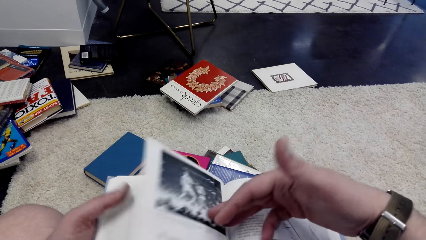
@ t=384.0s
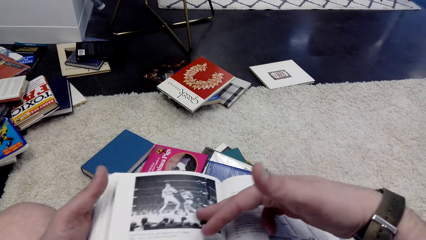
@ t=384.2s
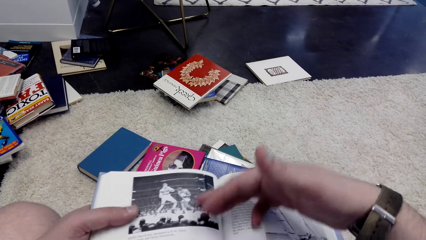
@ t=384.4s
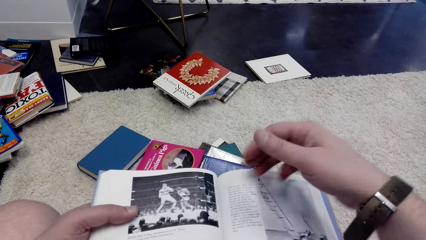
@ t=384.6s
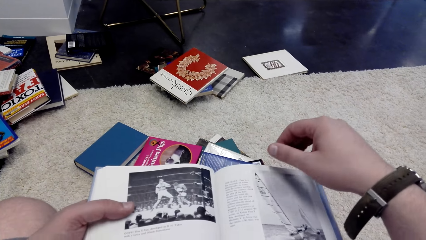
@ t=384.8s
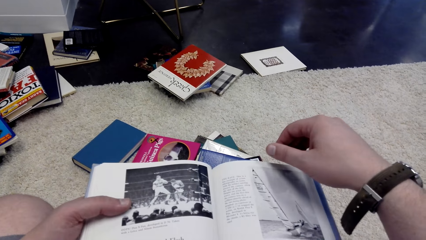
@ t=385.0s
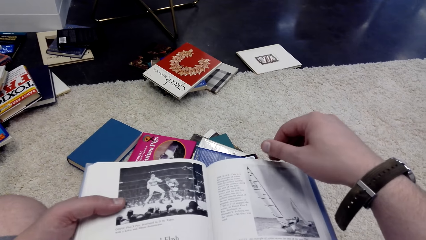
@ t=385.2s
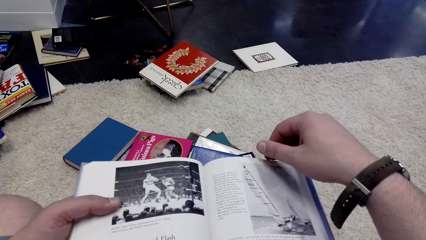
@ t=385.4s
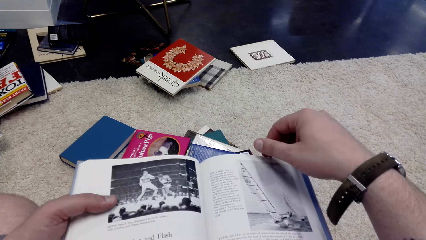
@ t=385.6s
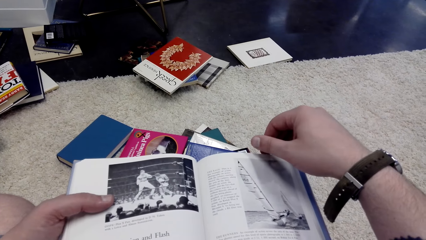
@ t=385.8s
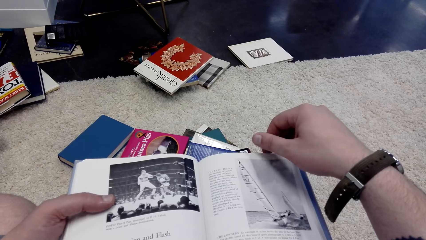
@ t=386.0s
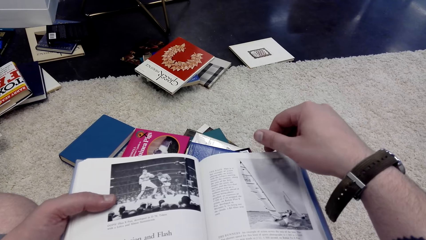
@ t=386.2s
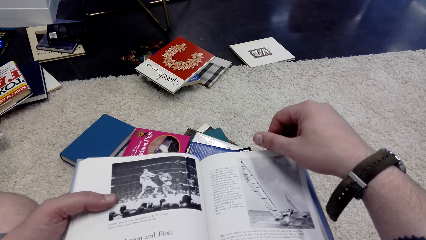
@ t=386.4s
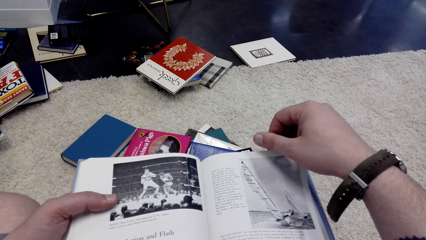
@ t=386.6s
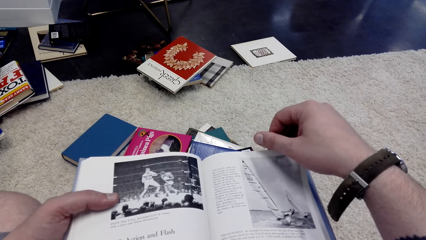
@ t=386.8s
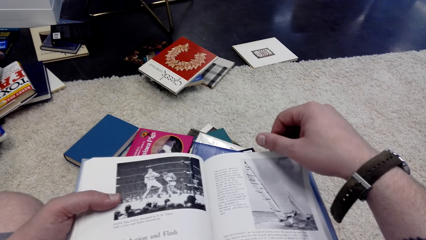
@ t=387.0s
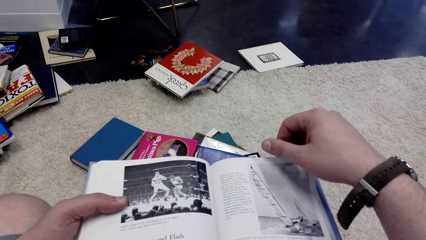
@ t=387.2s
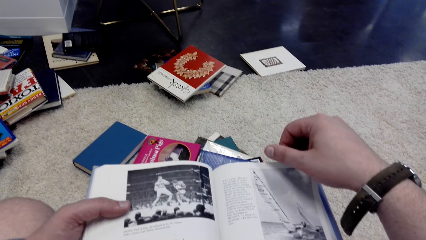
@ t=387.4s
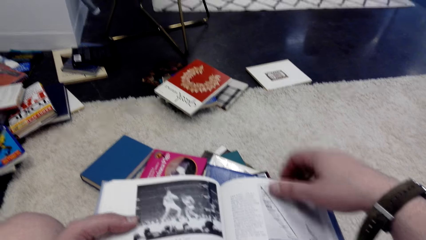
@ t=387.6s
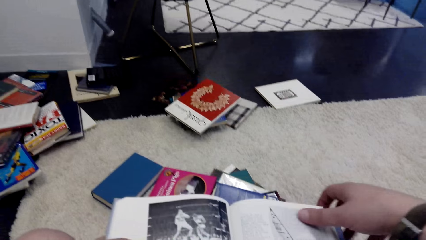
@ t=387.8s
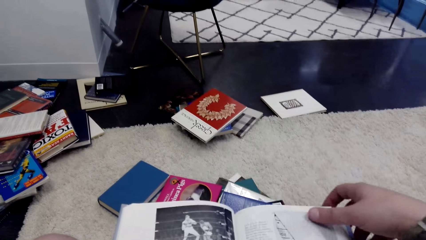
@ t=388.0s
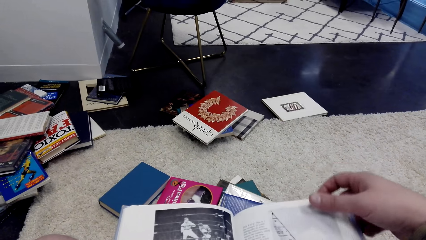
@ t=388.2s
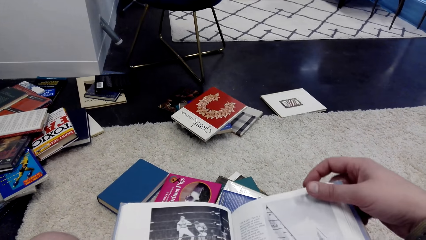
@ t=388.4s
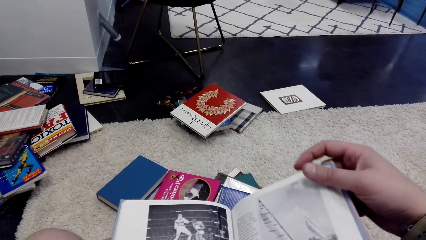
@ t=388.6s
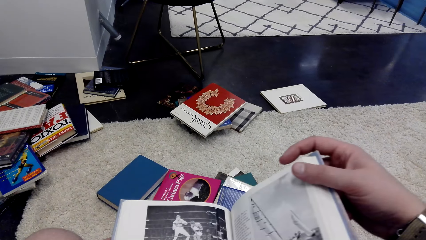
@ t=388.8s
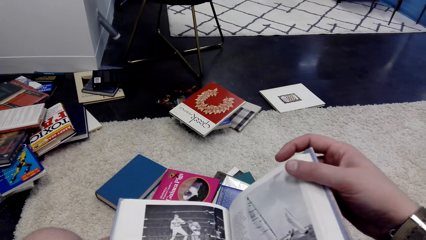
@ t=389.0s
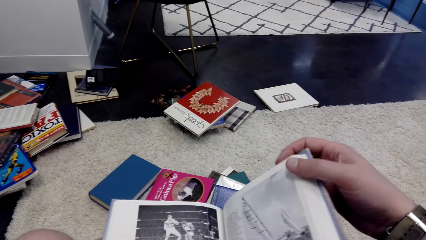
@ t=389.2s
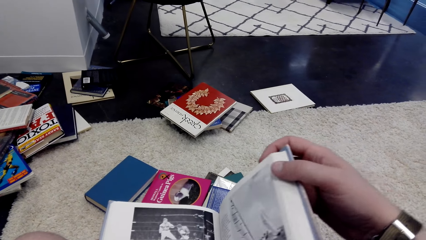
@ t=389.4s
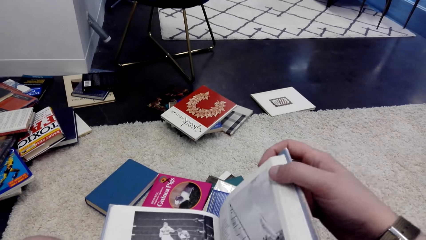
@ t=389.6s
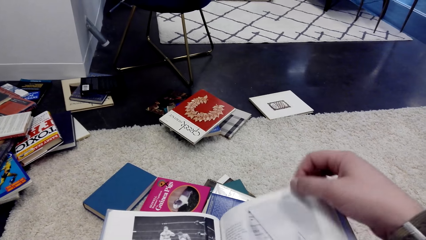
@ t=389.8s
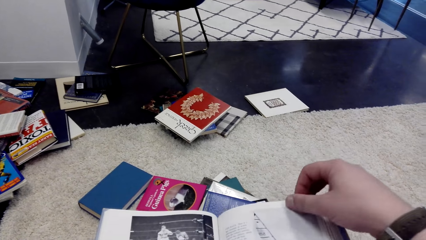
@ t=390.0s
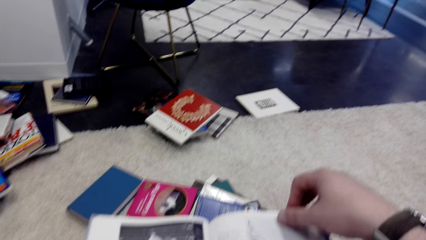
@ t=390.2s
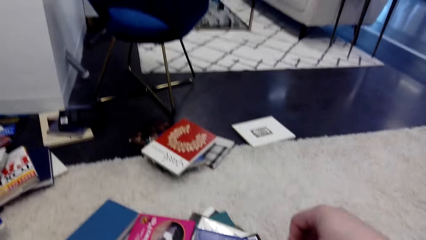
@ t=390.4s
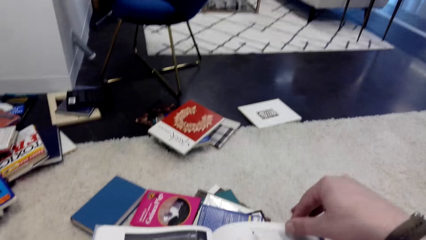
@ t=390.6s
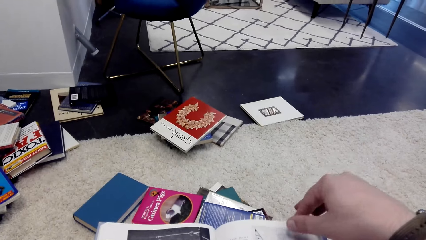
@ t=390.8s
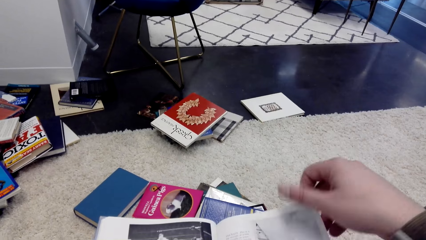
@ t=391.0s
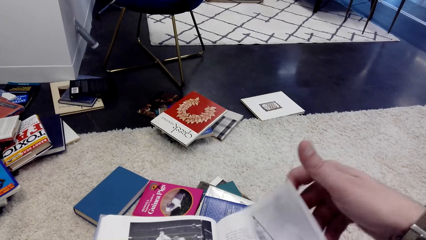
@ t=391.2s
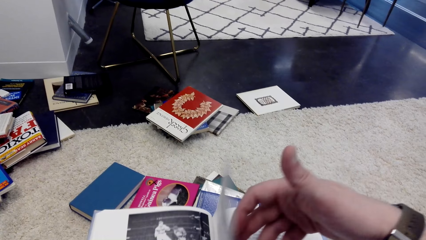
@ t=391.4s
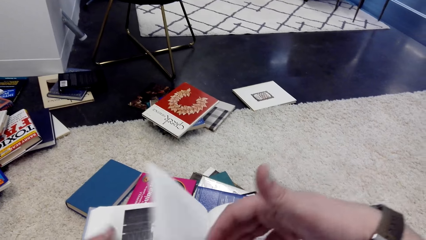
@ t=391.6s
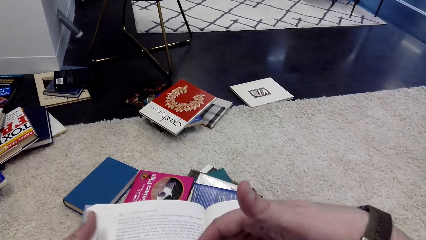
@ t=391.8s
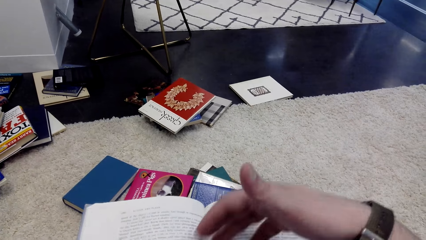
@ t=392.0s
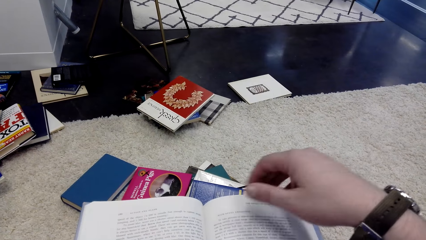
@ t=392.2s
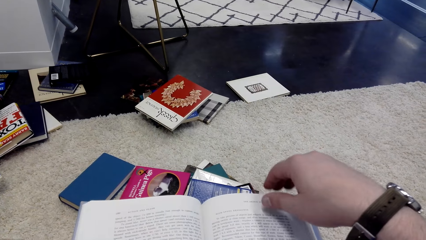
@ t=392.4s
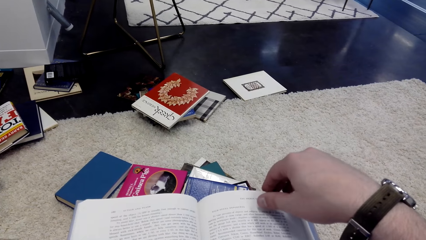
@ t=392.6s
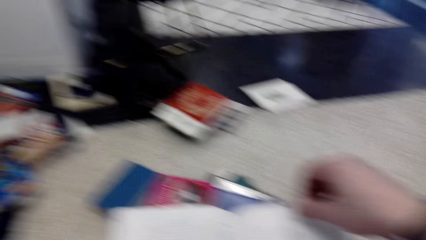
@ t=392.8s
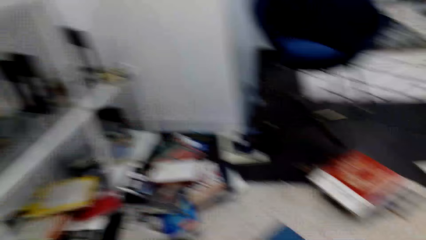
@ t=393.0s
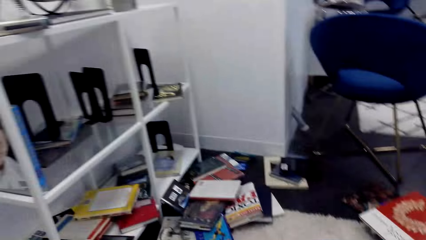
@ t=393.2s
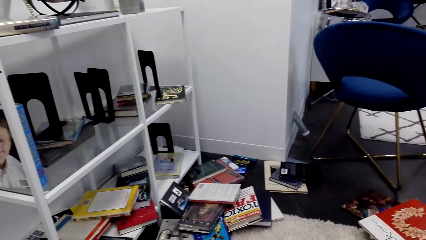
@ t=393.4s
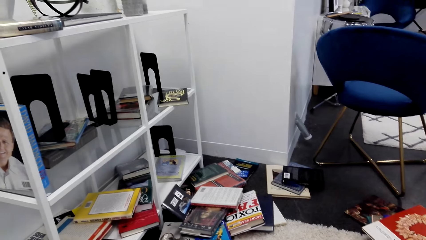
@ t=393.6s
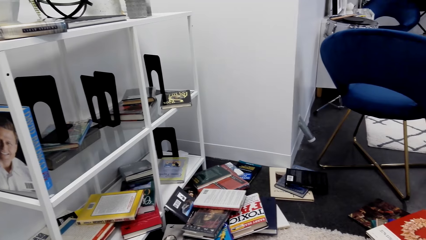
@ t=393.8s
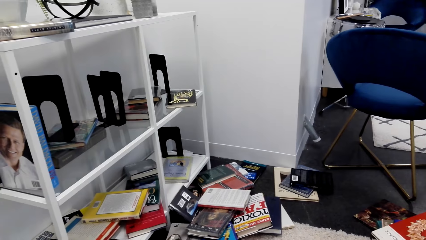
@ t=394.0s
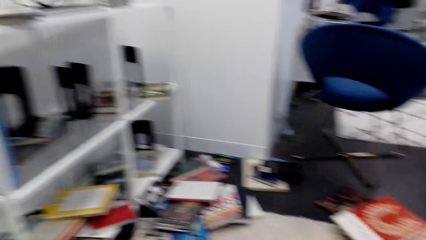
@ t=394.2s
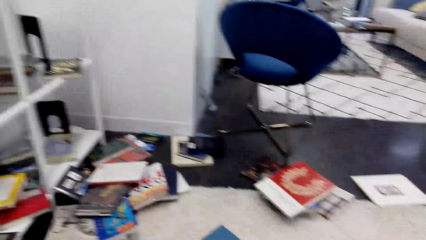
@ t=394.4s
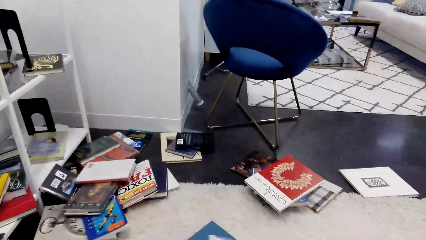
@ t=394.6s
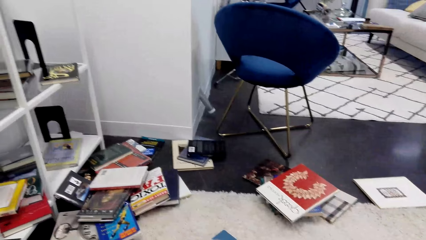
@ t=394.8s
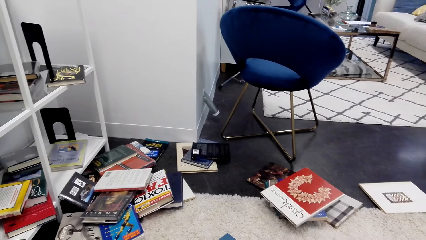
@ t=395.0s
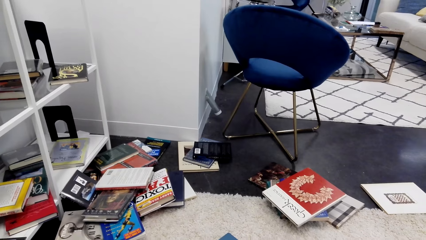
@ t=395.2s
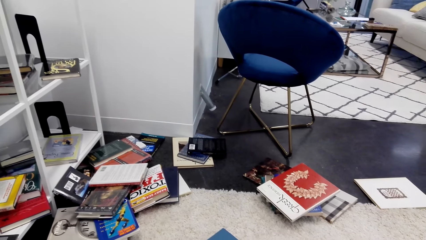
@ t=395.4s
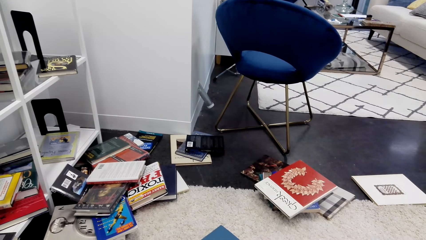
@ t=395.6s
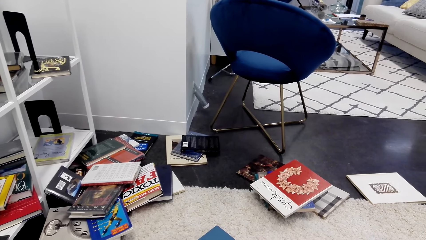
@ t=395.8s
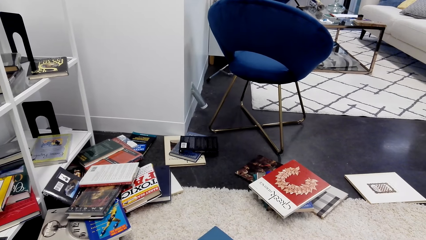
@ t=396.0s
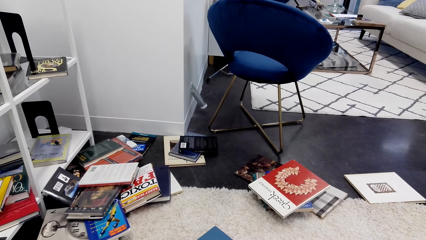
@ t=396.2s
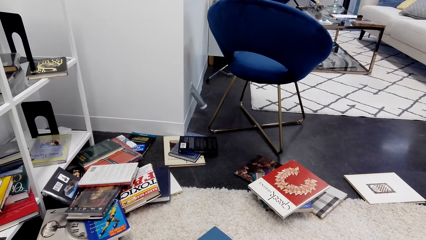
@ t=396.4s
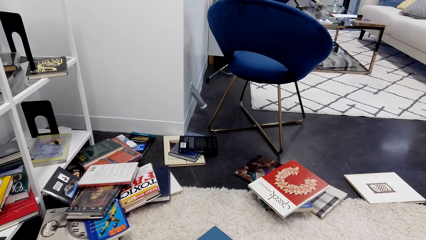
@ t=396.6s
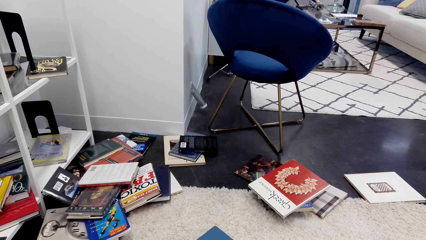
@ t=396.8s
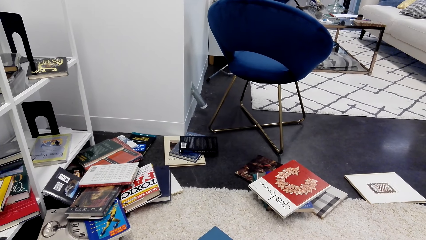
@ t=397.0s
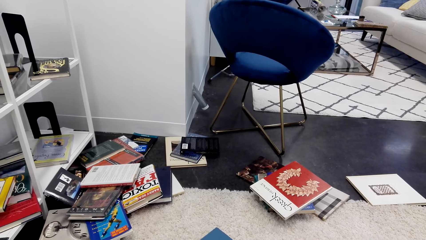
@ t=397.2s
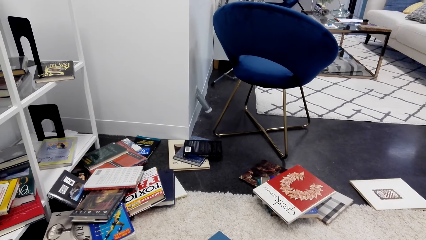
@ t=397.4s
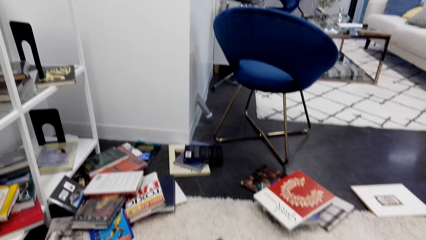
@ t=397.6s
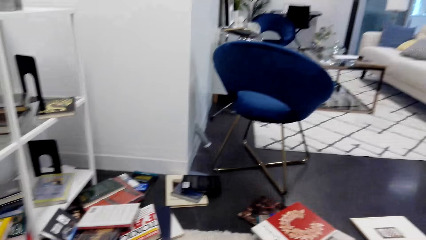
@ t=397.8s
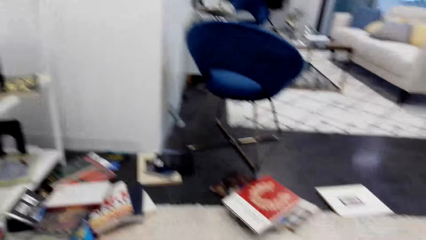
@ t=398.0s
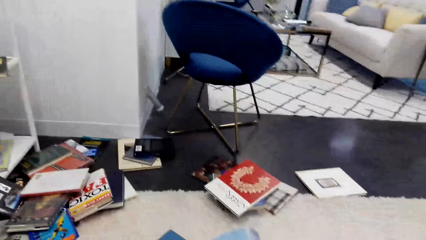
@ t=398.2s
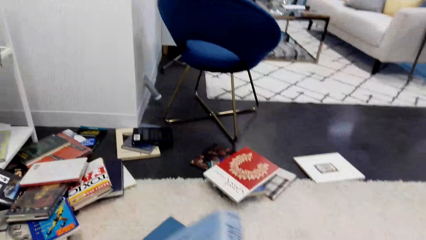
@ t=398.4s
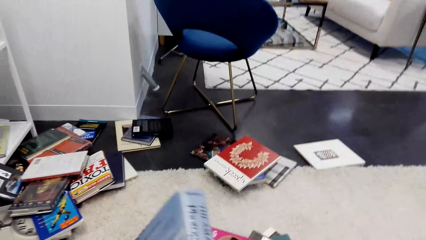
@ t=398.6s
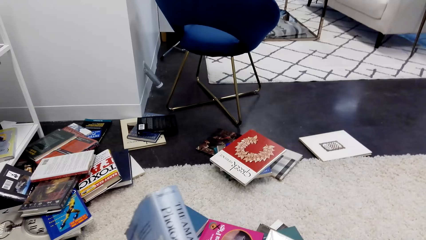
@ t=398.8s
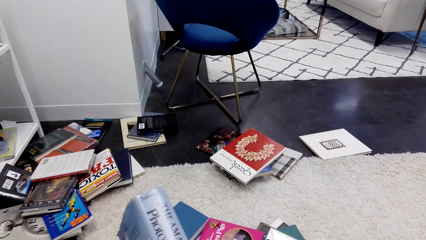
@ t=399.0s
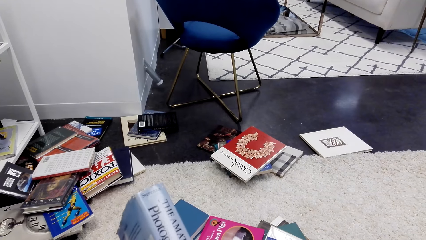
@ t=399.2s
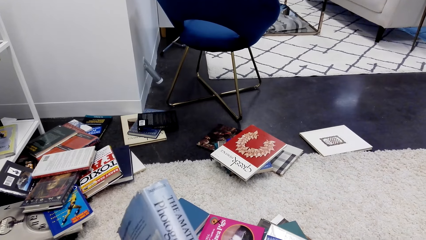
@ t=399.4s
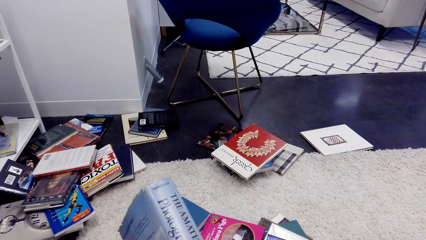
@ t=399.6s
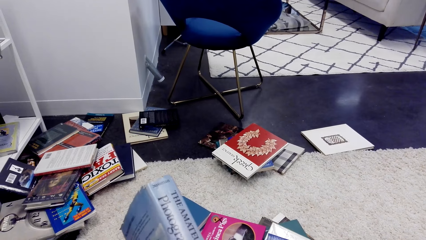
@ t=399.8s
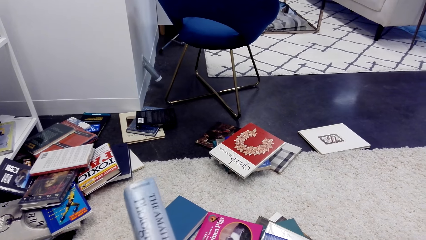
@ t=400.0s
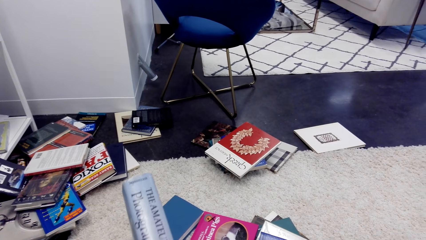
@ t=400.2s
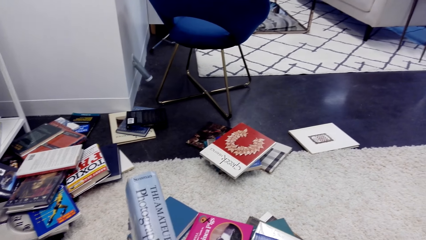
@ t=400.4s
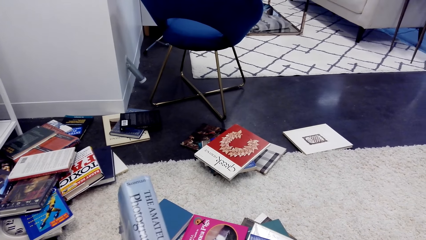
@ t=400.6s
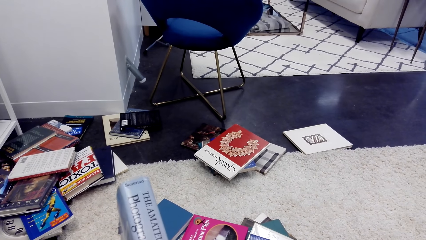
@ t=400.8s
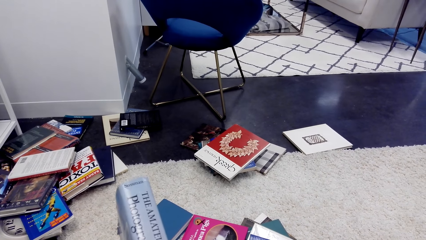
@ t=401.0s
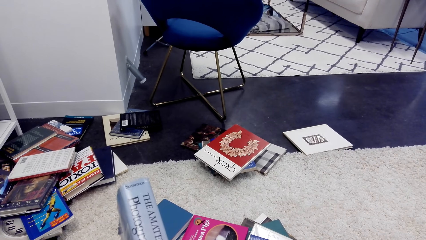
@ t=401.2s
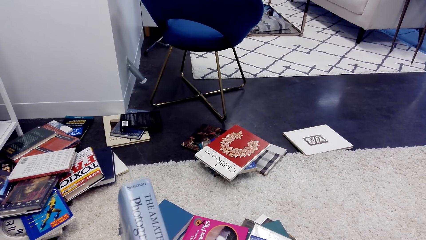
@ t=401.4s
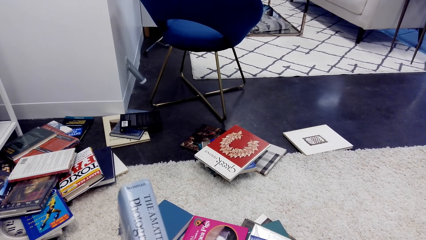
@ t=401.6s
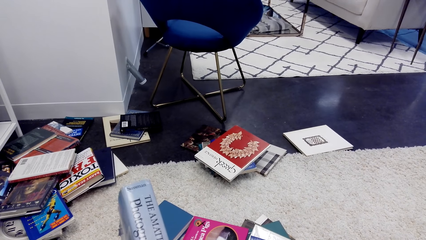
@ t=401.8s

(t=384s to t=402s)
The camera wearer opens the pages of the book. They read the book. They touch the book. They turn the page. They move around the room. They look aside. They lift up the book.
